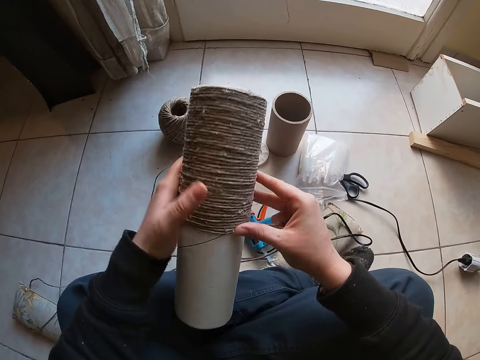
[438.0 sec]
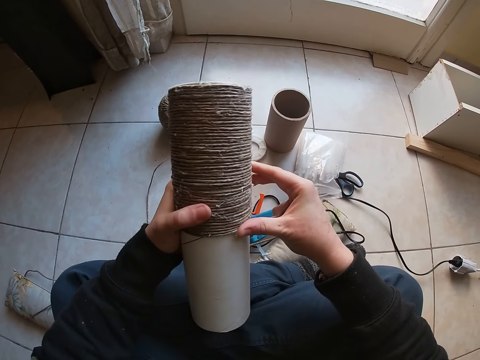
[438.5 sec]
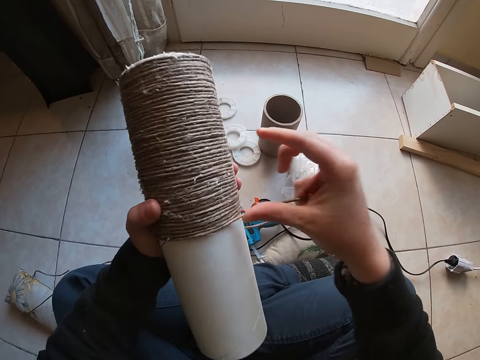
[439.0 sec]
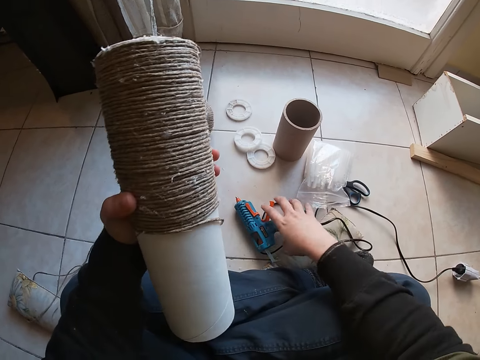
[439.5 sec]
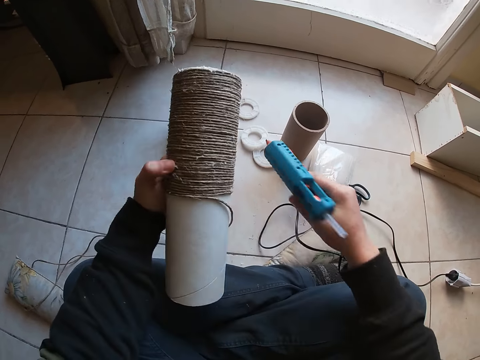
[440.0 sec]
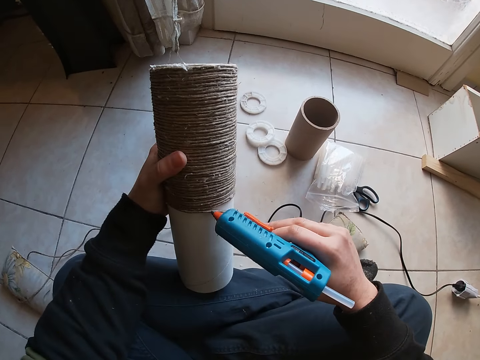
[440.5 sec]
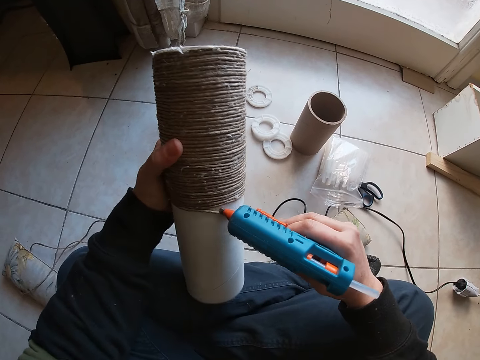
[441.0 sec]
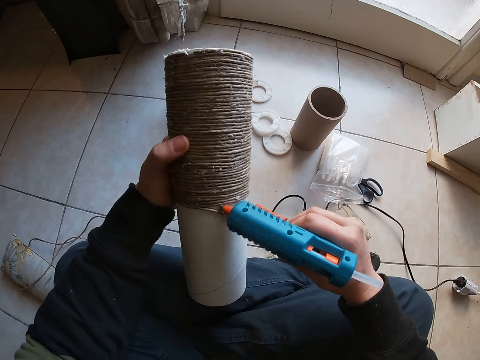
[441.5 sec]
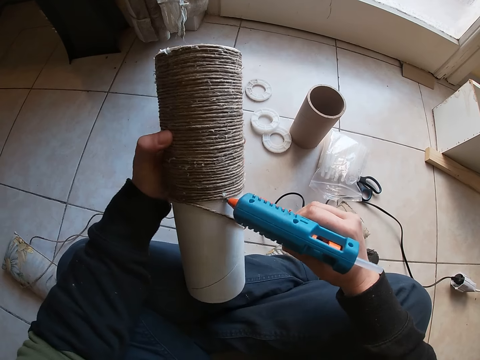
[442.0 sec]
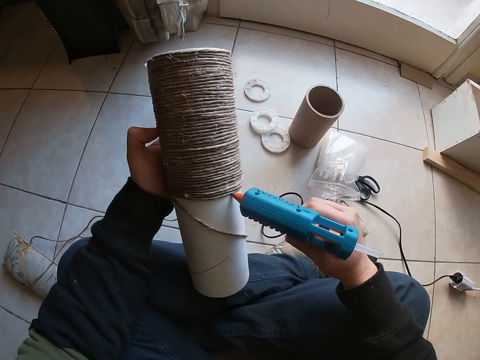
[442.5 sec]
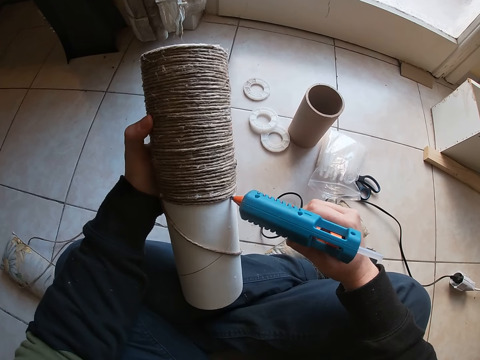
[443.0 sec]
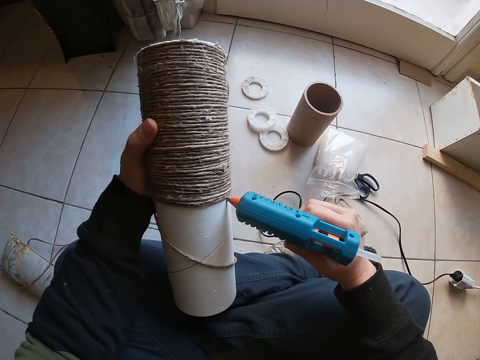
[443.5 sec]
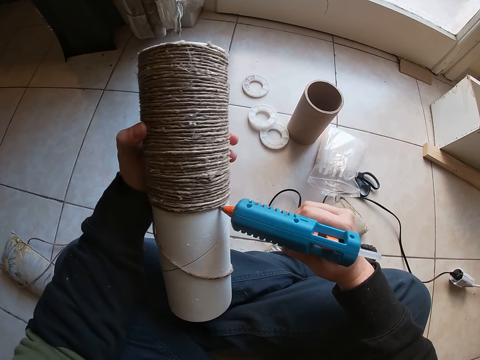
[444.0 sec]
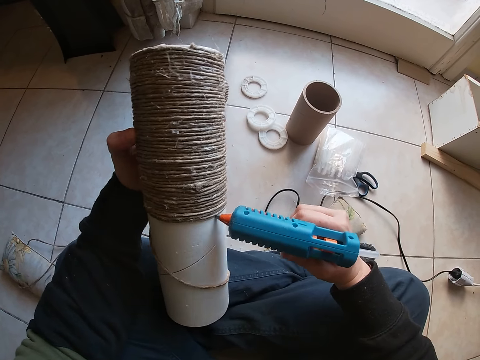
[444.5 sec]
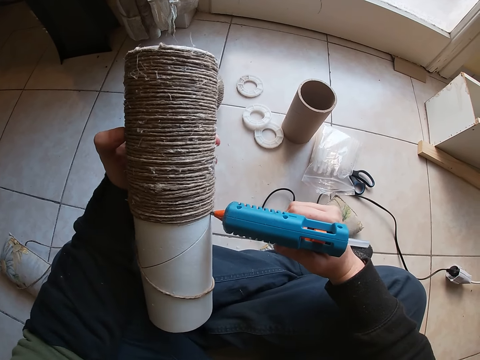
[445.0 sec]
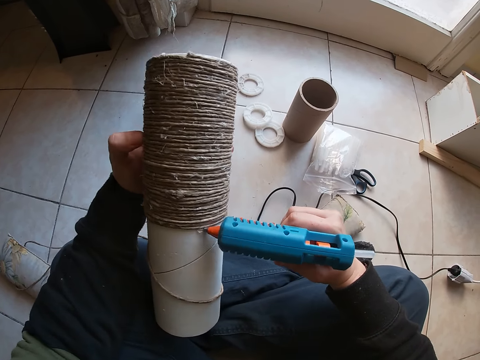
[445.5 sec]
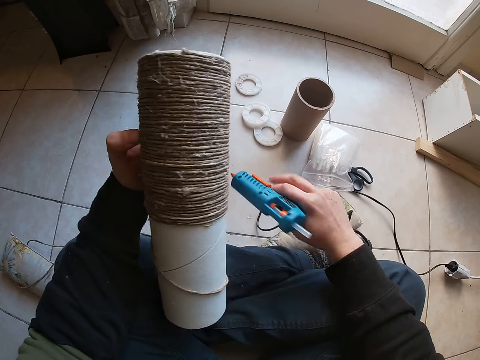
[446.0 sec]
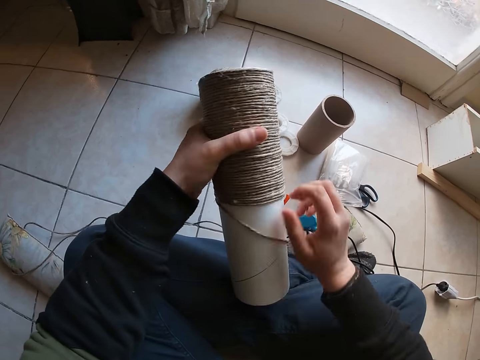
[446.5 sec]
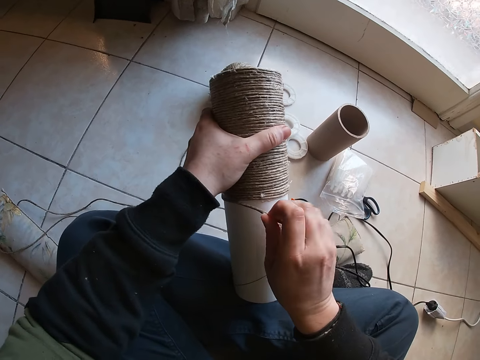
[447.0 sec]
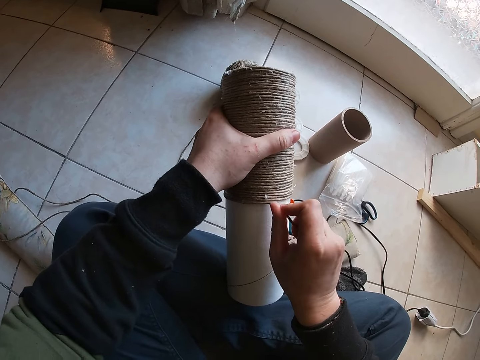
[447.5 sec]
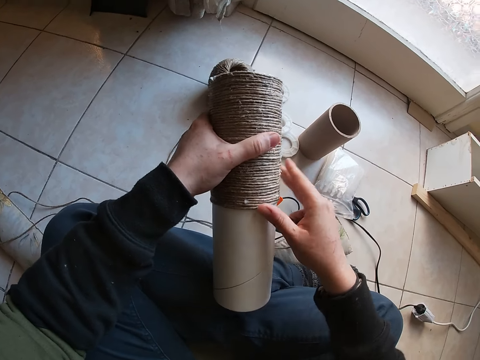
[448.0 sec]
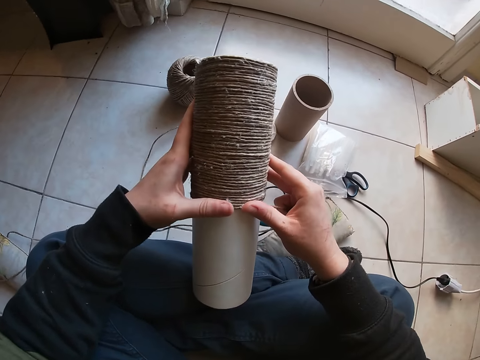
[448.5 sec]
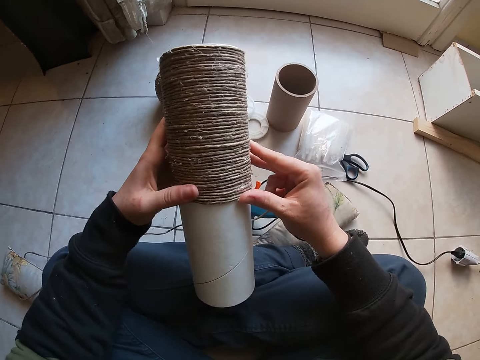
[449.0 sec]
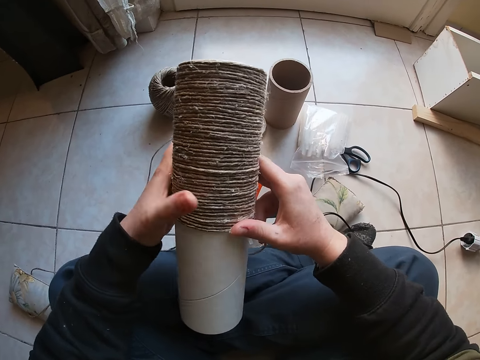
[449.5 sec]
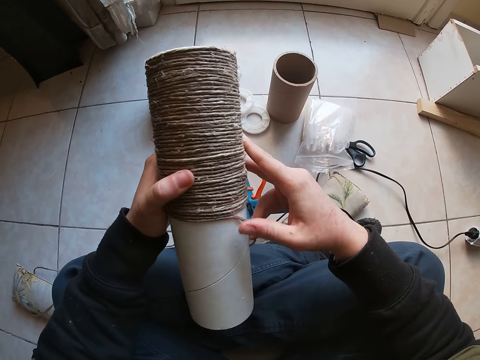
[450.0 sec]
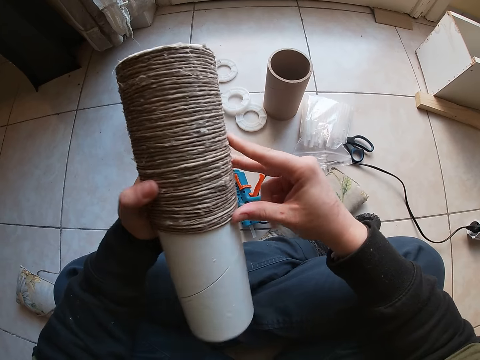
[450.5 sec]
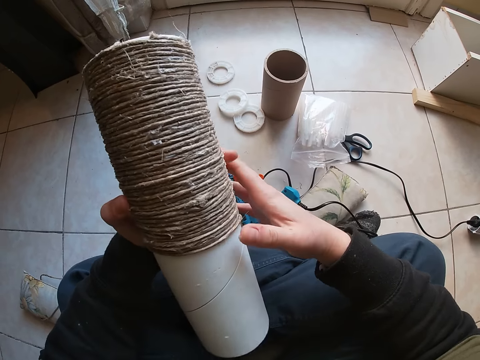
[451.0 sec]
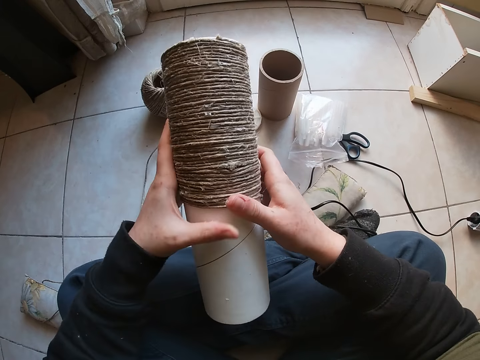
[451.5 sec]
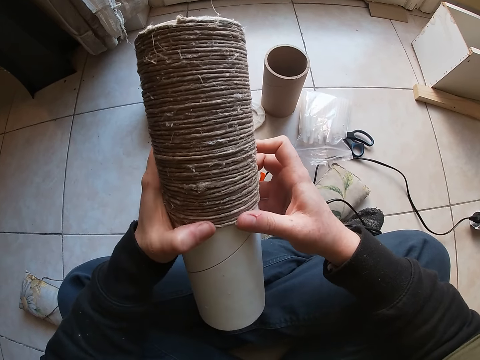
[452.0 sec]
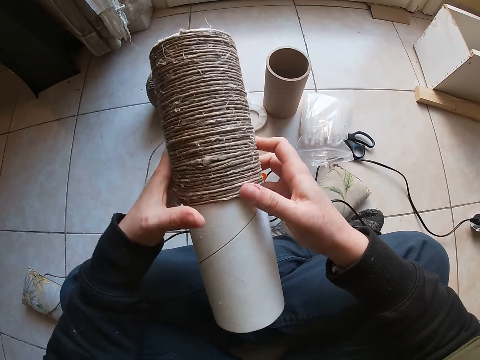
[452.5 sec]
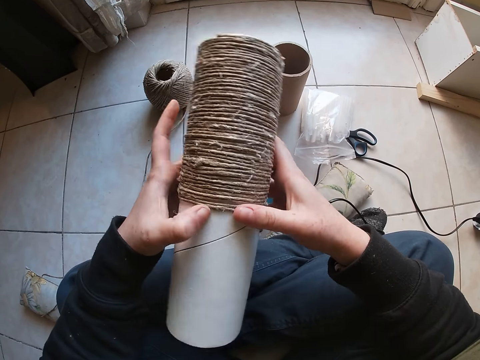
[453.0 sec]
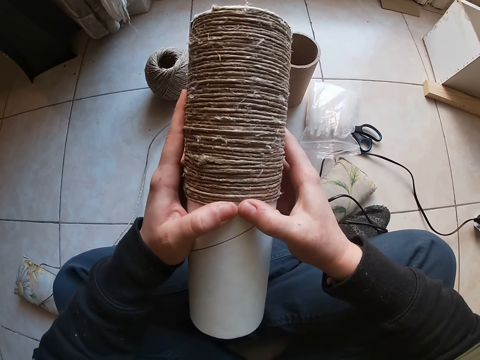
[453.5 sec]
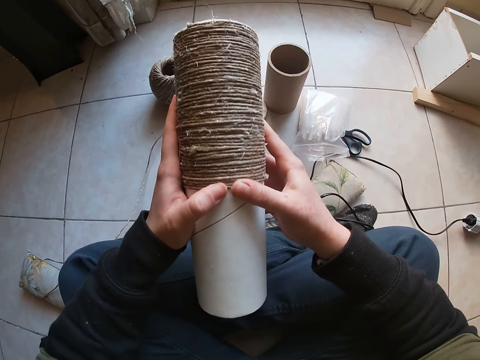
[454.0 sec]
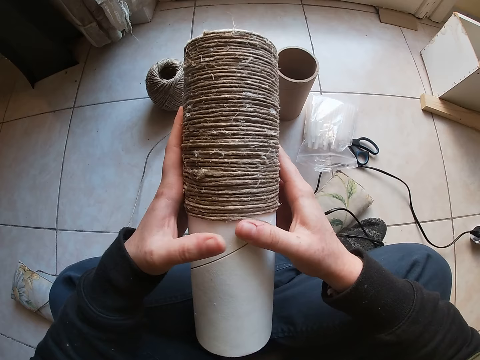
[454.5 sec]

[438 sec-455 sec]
The camera wearer removes her right hand from the thread reel. She picks the hot glue gun on the floor with her right hand. She drills the tube cardboard paper. She places the hot glue gun on the thread reel with her right hand, and adjusts the thread reel with her left hand. She drops the hot glue gun on the floor with her right hand. She holds the thread on the thread reel with her right hand. She rolls the thread round the thread reel with her right hand. She holds the thread reel with both hands, and presses the thread to the thread reel with both hands.

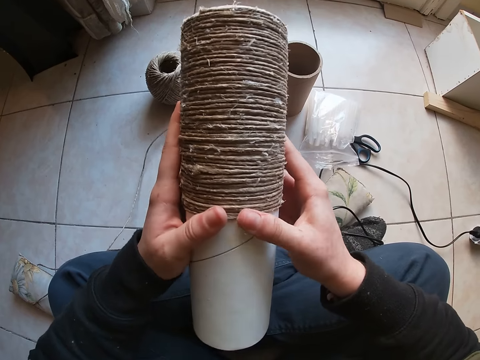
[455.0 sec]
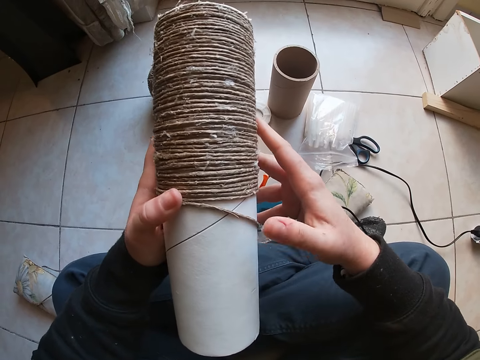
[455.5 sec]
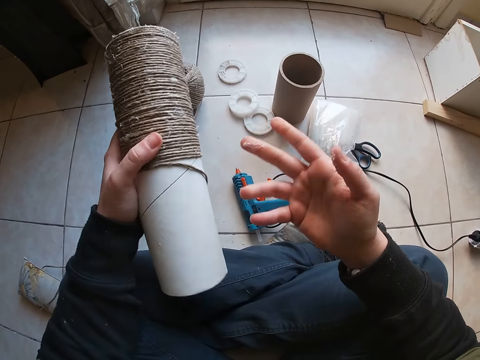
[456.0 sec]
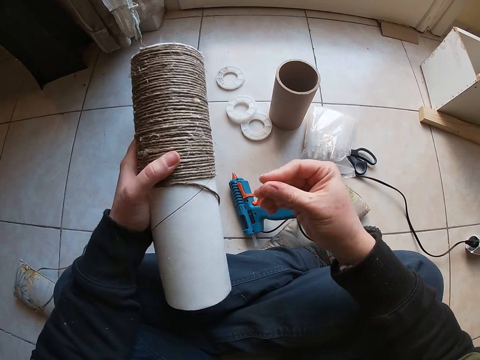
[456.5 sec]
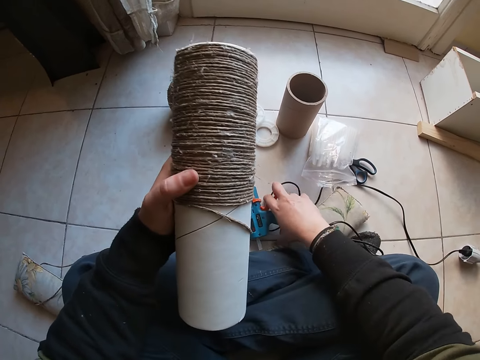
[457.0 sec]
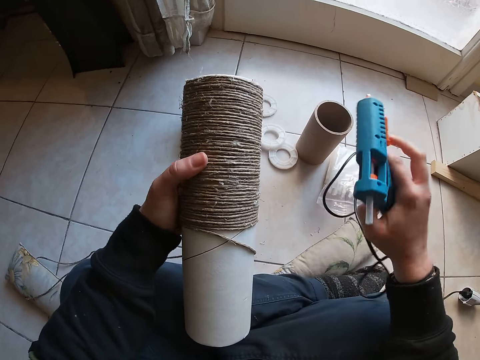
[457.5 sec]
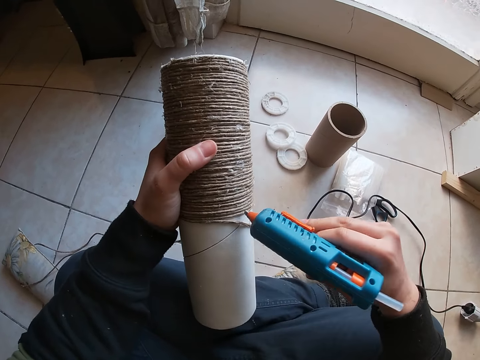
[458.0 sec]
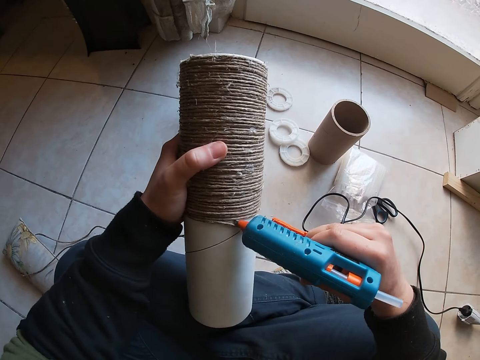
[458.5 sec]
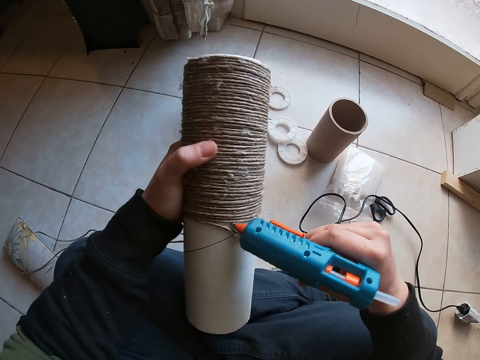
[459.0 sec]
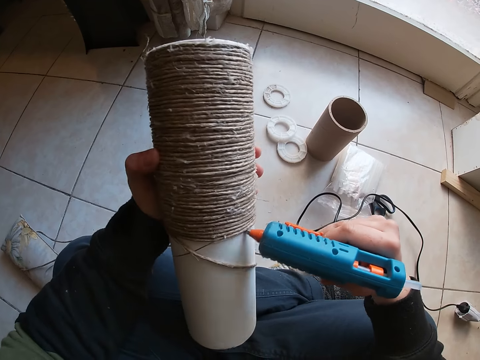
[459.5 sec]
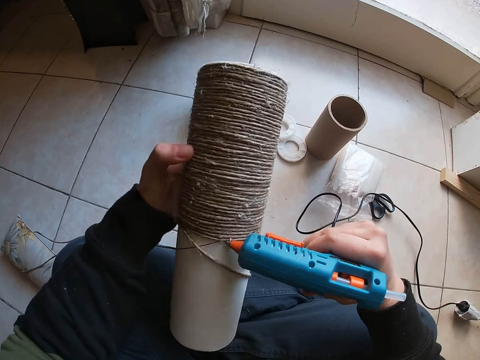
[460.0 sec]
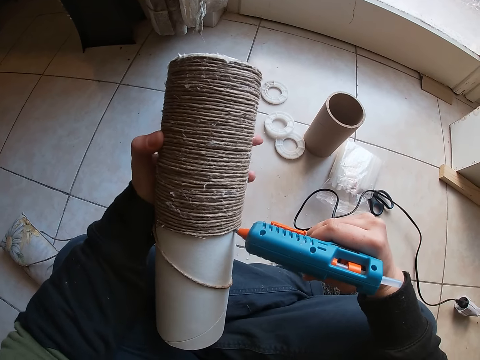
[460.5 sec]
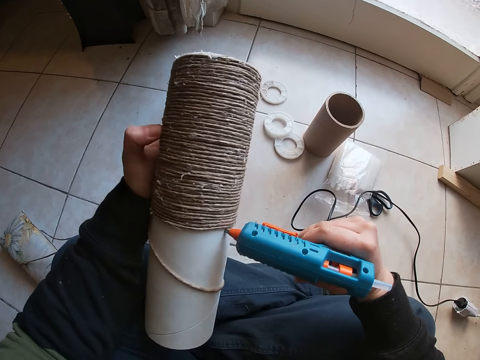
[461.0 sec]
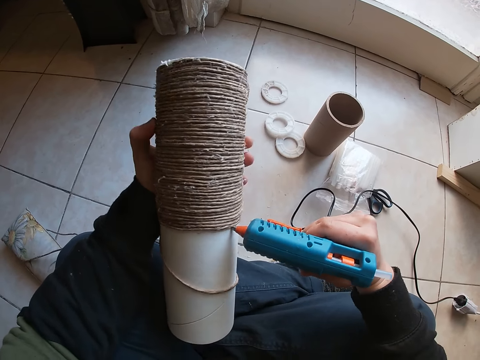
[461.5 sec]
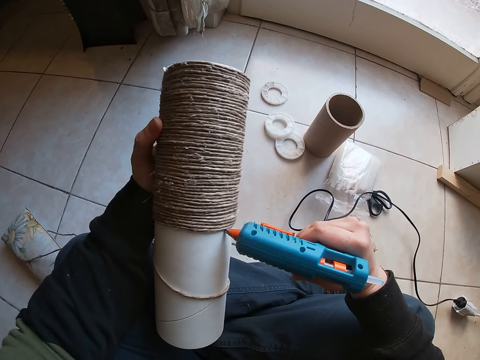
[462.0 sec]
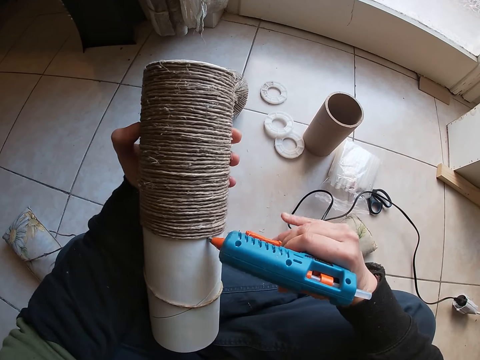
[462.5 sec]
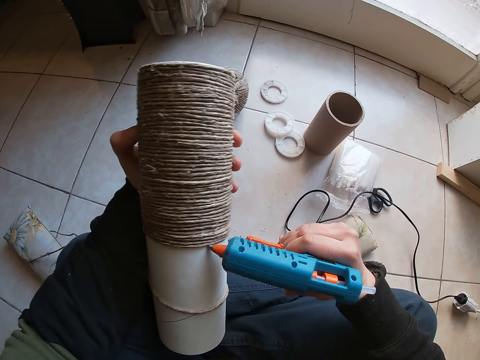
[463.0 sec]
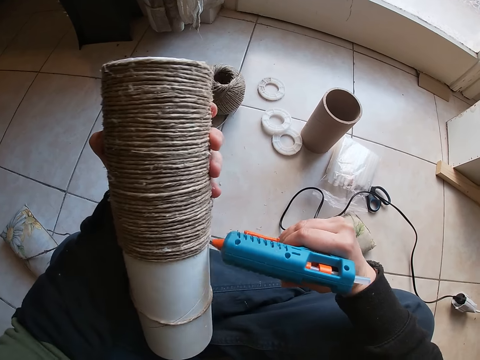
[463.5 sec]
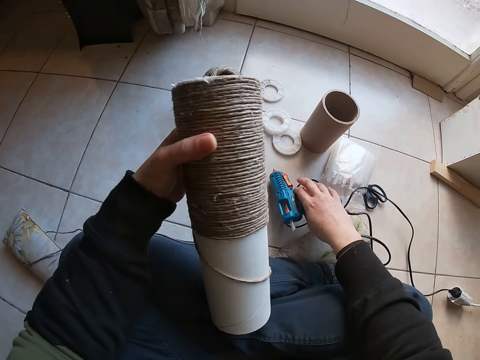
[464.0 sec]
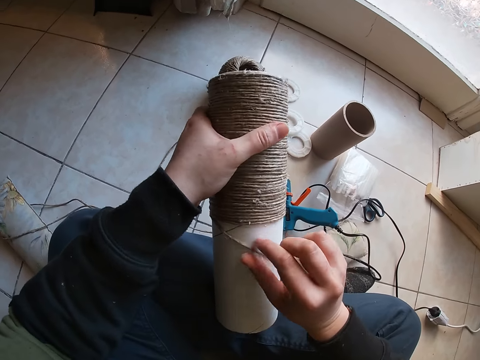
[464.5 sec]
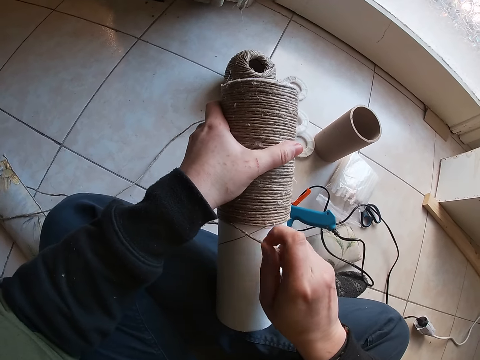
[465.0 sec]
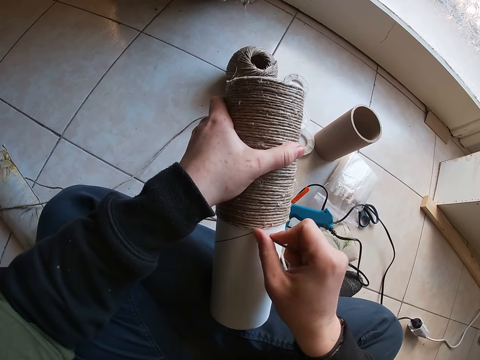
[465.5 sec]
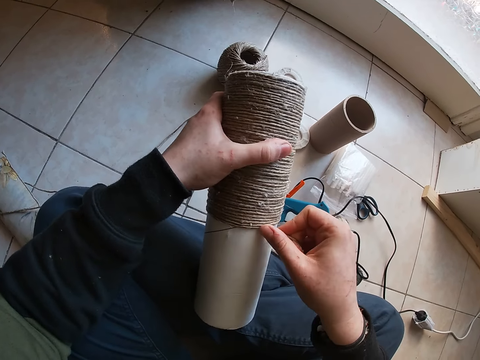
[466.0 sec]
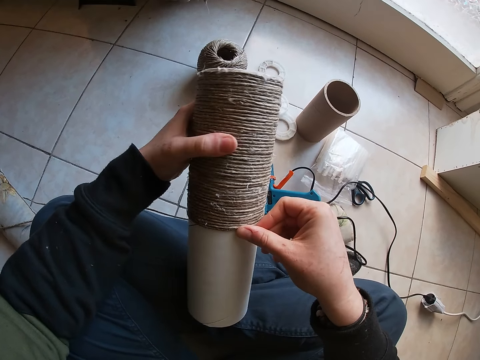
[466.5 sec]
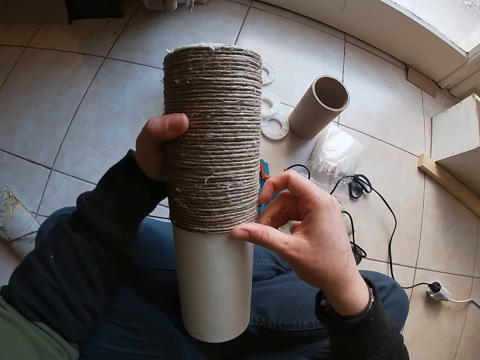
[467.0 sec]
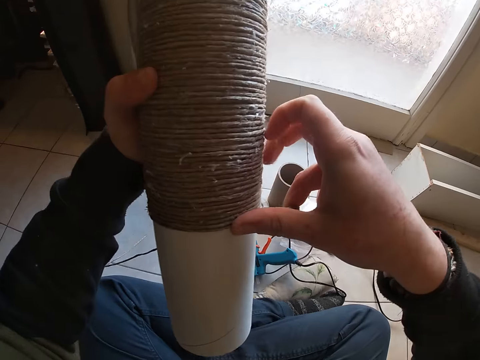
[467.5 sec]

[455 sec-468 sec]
The camera wearer removes her right hand from the thread reel. She picks the hot glue gun on the floor with her right hand. She drills the tube cardboard paper. She places the hot glue gun on the thread reel with her right hand, and adjusts the thread reel with her left hand. She drops the hot glue gun on the floor with her right hand. She holds the thread on the thread reel with her right hand. She rolls the thread round the thread reel with her right hand.
